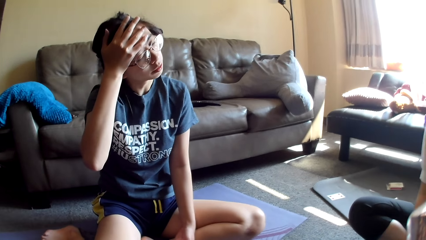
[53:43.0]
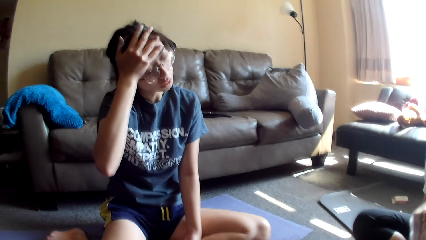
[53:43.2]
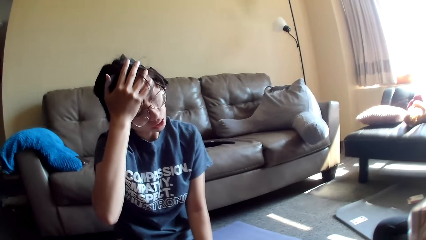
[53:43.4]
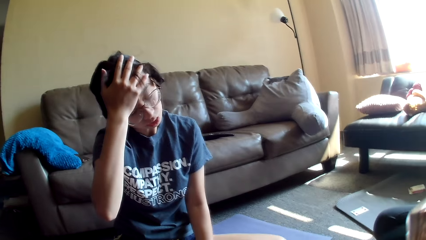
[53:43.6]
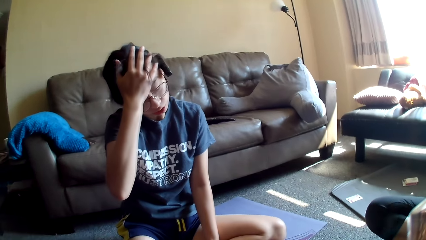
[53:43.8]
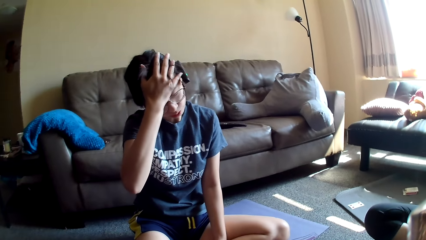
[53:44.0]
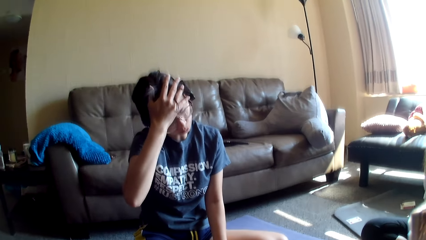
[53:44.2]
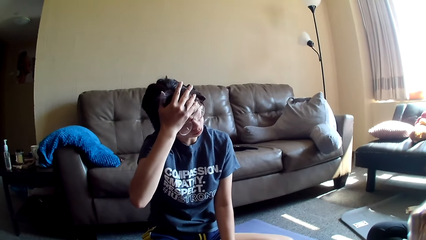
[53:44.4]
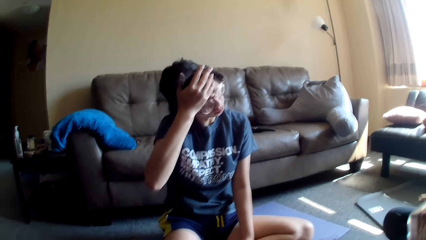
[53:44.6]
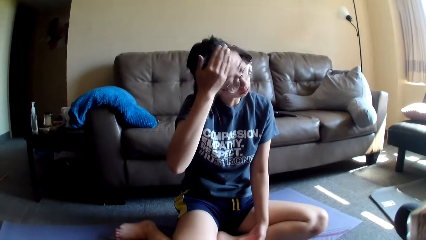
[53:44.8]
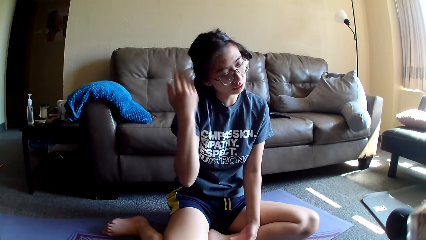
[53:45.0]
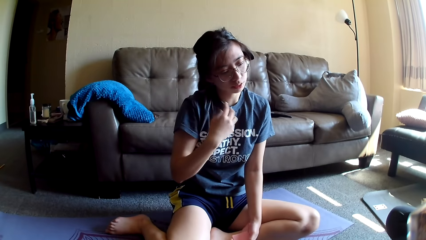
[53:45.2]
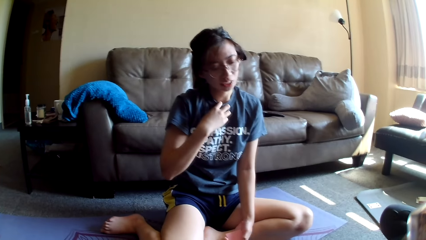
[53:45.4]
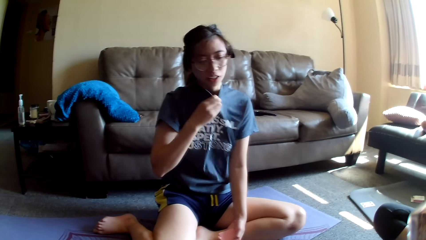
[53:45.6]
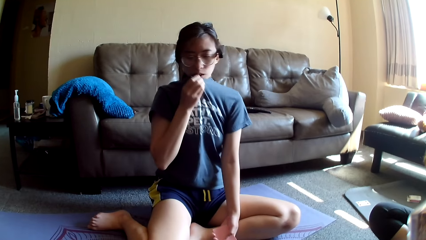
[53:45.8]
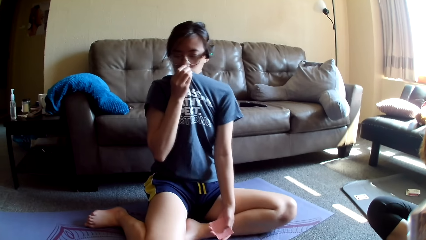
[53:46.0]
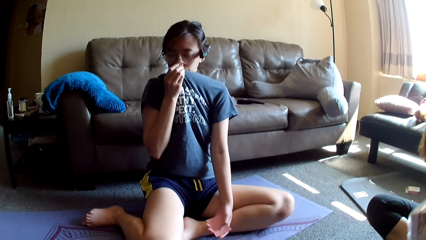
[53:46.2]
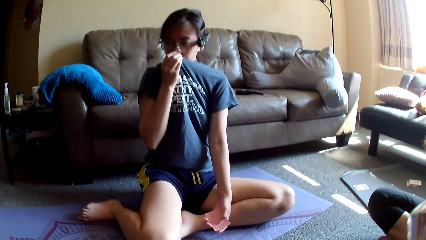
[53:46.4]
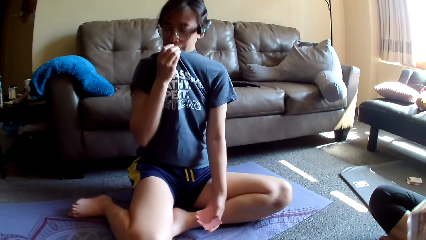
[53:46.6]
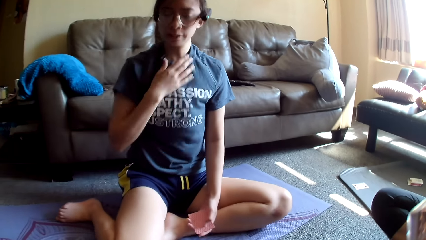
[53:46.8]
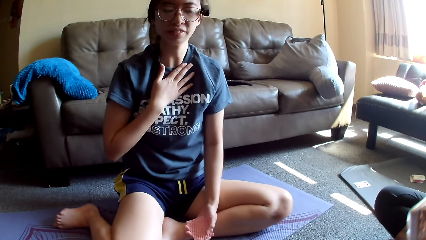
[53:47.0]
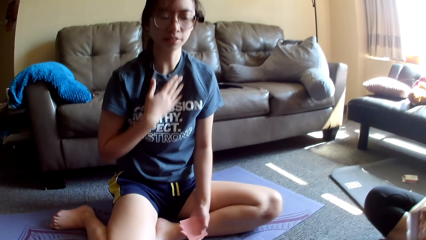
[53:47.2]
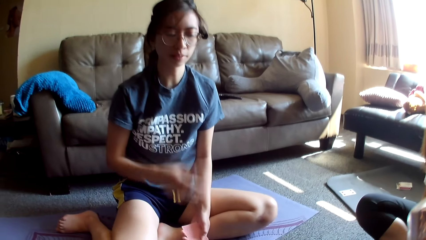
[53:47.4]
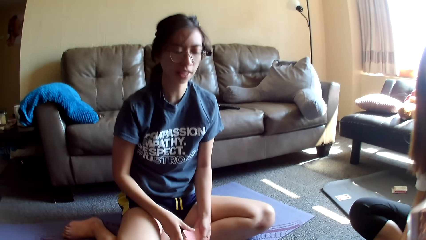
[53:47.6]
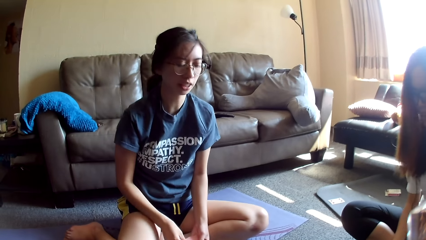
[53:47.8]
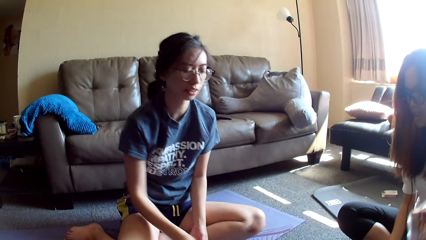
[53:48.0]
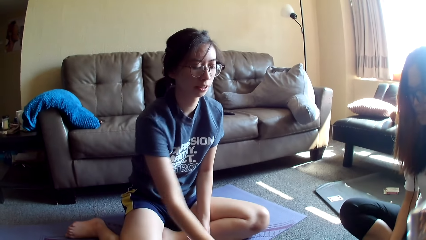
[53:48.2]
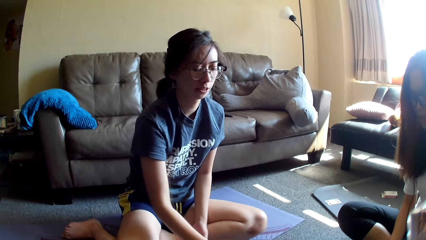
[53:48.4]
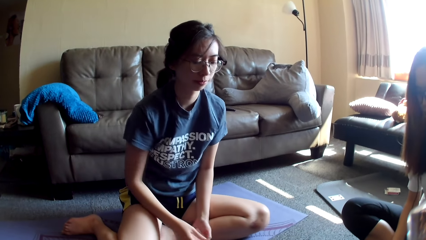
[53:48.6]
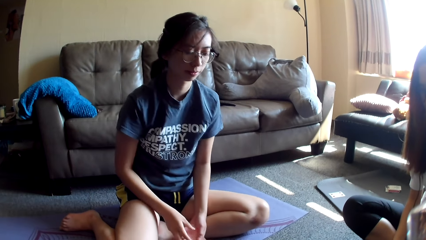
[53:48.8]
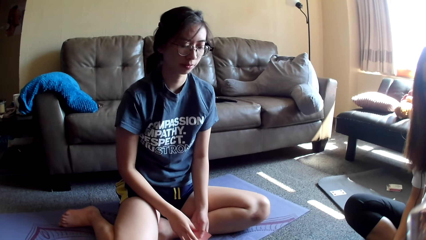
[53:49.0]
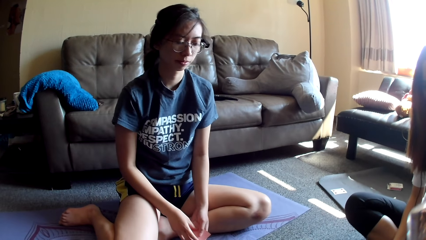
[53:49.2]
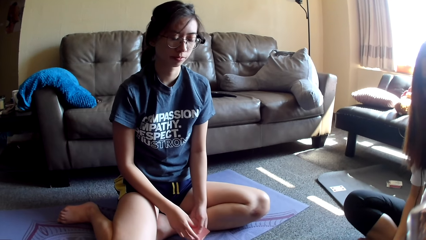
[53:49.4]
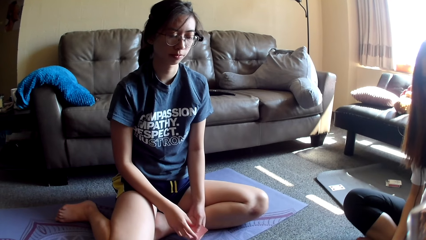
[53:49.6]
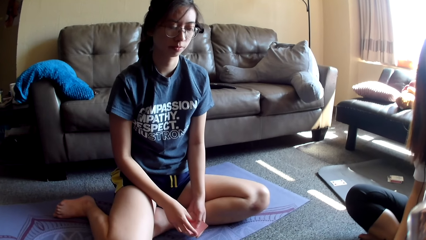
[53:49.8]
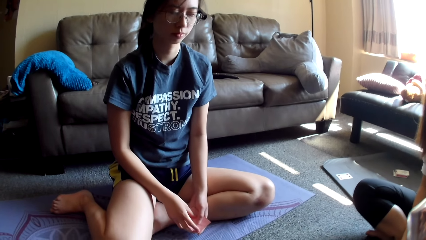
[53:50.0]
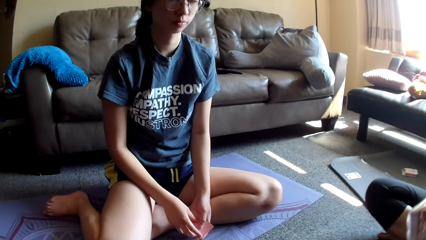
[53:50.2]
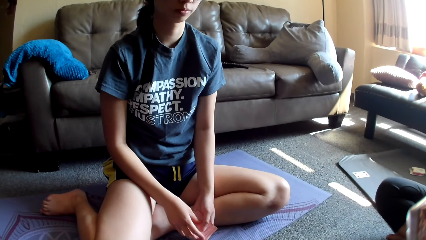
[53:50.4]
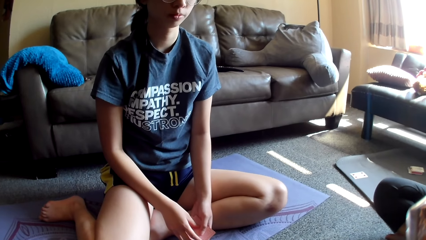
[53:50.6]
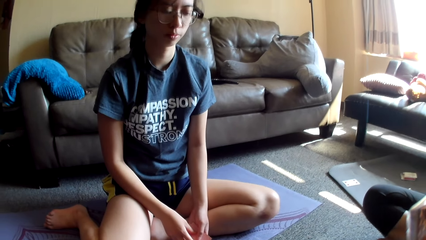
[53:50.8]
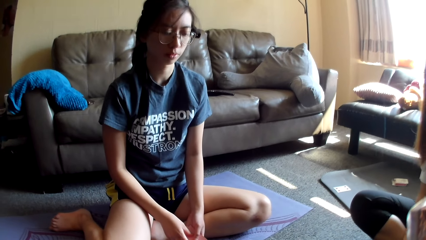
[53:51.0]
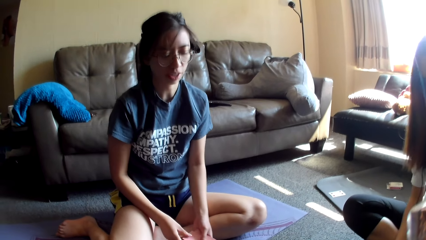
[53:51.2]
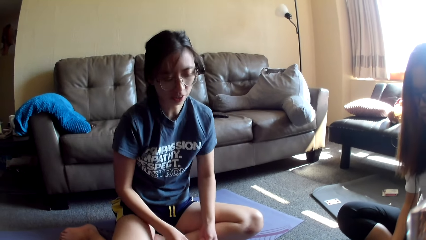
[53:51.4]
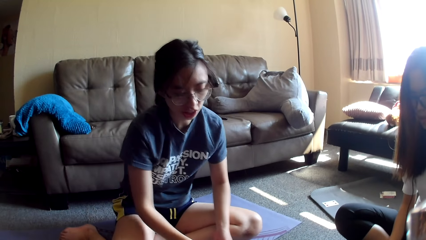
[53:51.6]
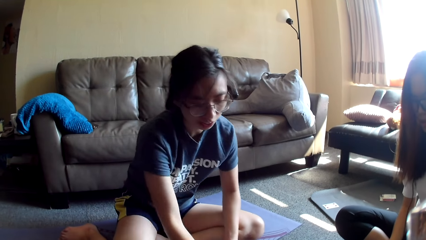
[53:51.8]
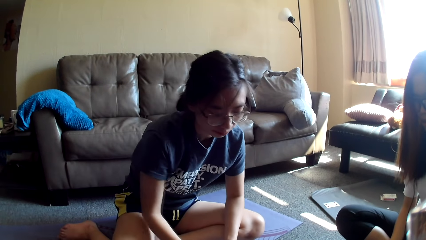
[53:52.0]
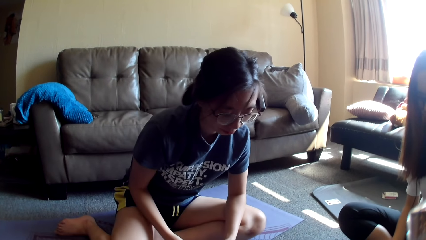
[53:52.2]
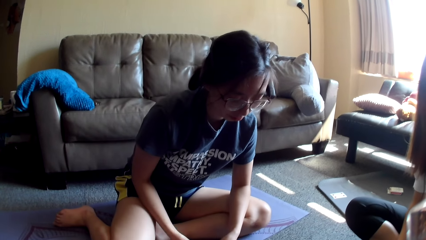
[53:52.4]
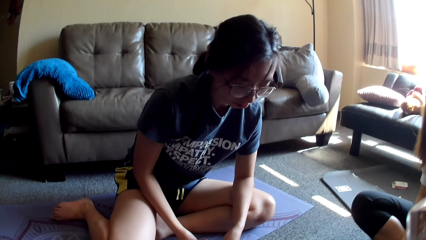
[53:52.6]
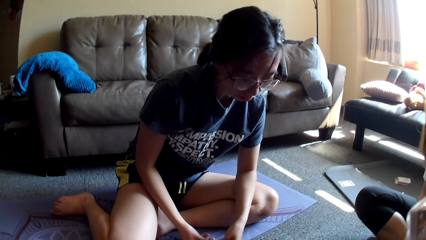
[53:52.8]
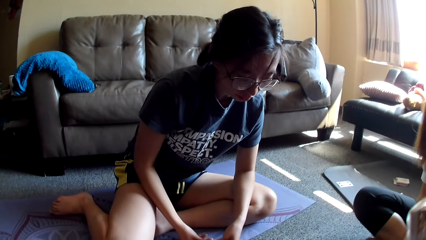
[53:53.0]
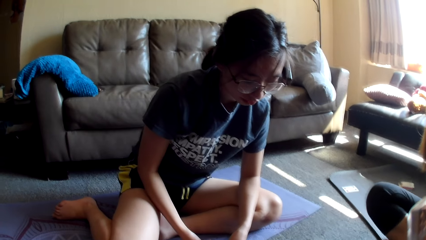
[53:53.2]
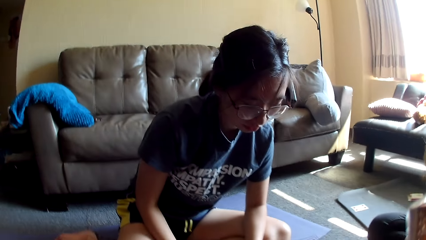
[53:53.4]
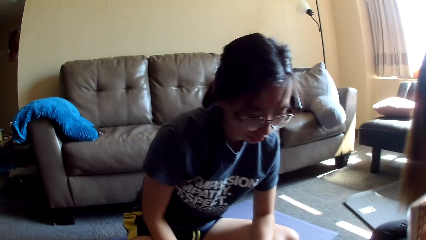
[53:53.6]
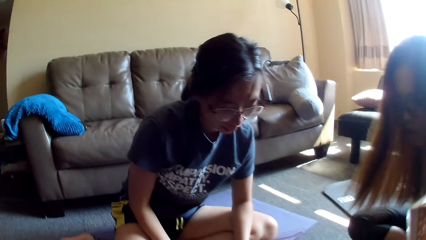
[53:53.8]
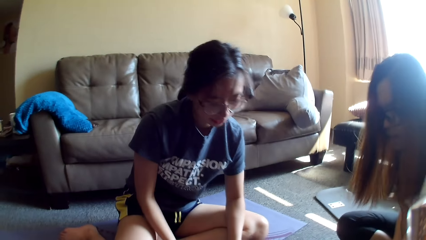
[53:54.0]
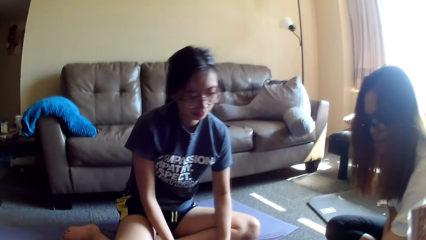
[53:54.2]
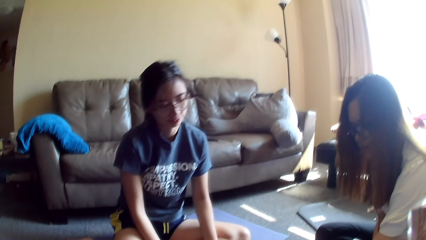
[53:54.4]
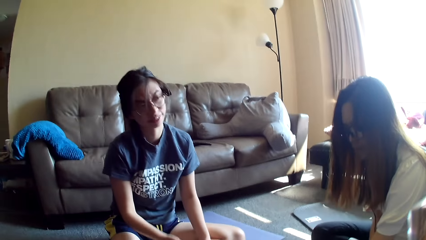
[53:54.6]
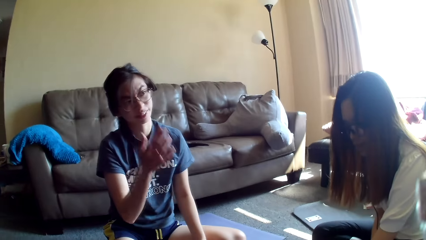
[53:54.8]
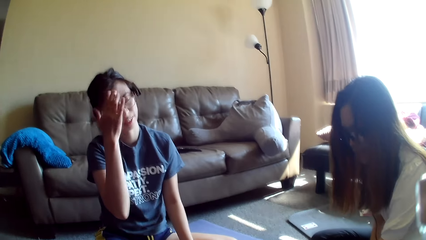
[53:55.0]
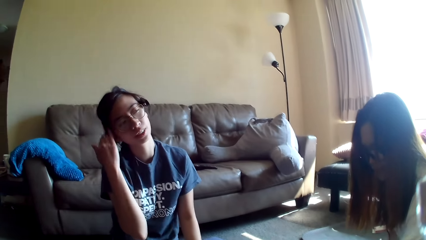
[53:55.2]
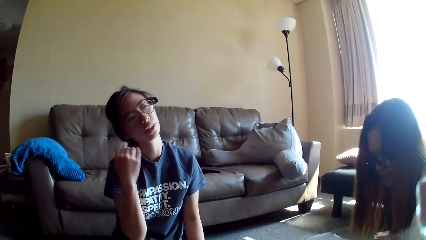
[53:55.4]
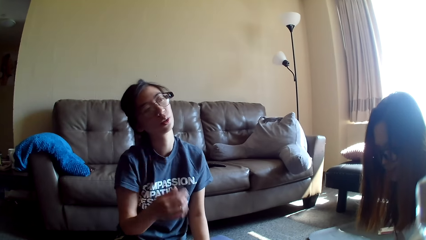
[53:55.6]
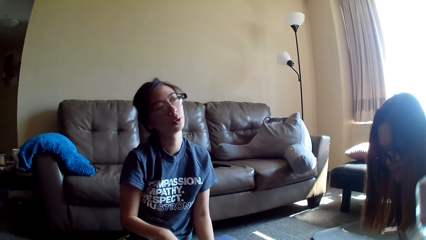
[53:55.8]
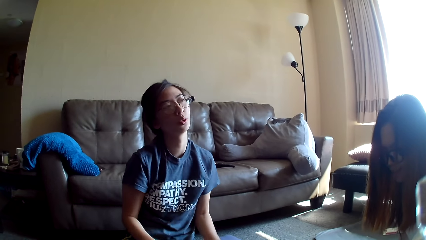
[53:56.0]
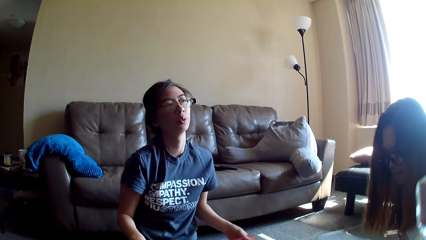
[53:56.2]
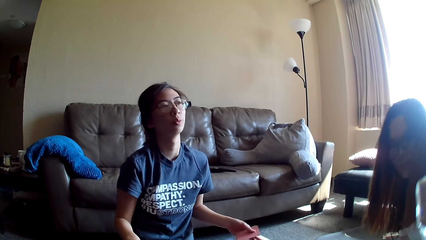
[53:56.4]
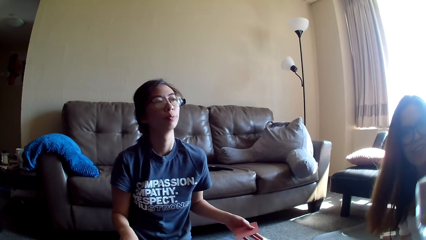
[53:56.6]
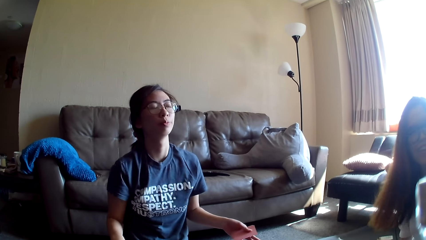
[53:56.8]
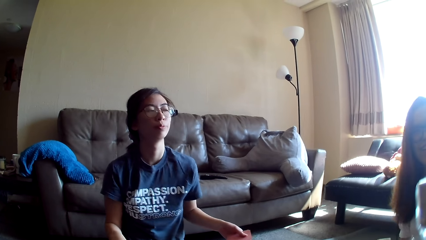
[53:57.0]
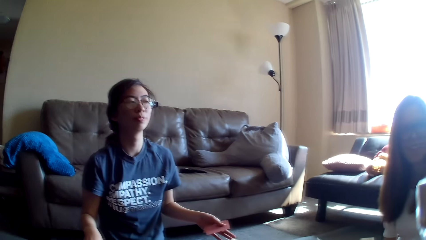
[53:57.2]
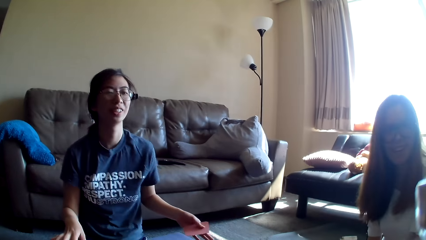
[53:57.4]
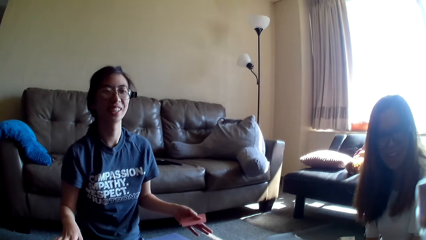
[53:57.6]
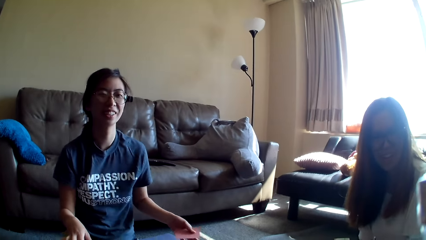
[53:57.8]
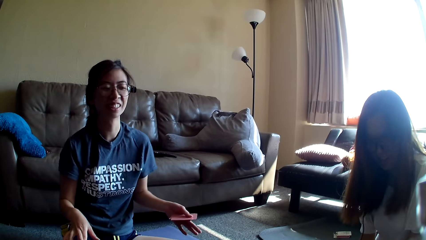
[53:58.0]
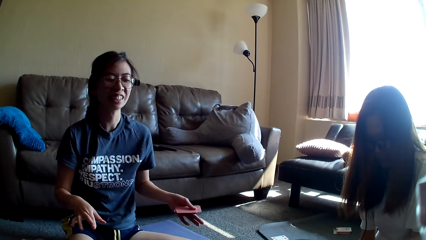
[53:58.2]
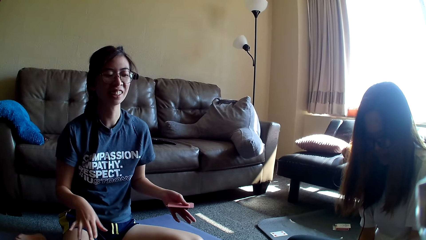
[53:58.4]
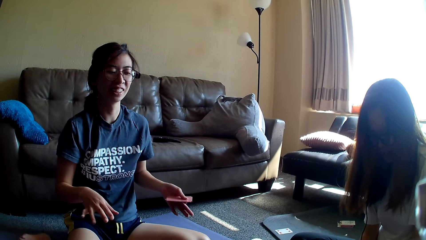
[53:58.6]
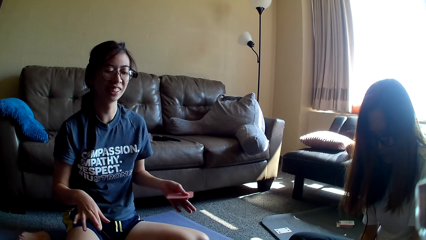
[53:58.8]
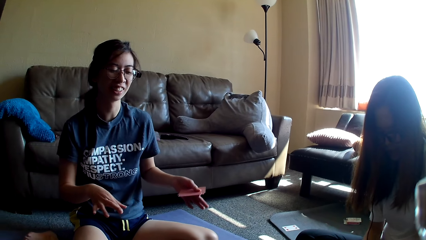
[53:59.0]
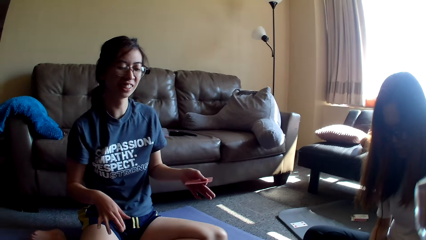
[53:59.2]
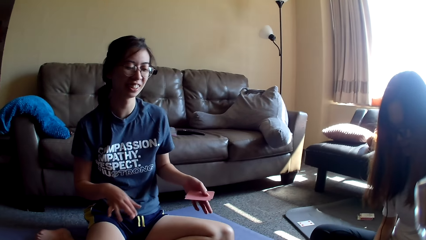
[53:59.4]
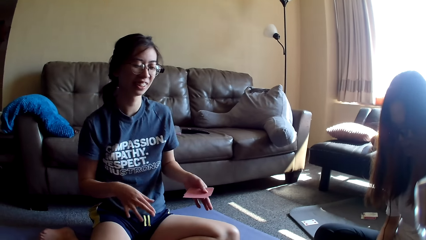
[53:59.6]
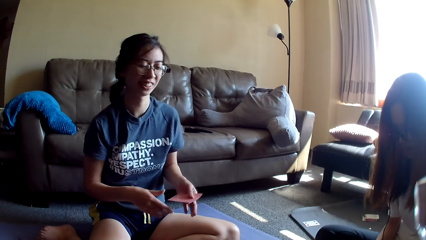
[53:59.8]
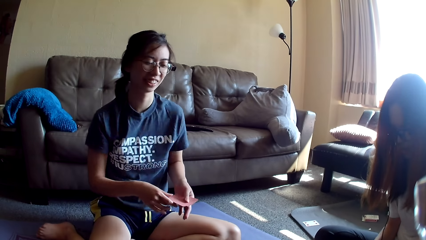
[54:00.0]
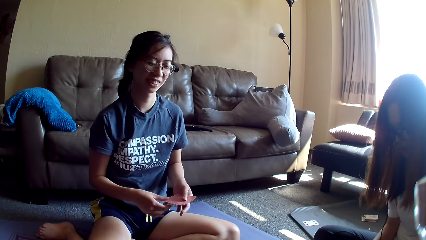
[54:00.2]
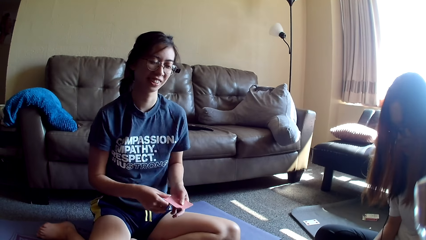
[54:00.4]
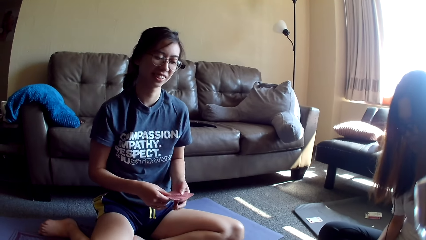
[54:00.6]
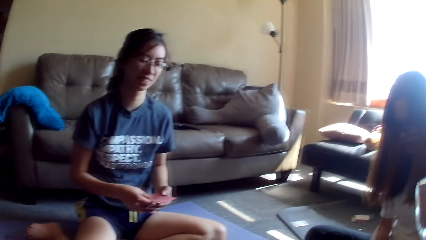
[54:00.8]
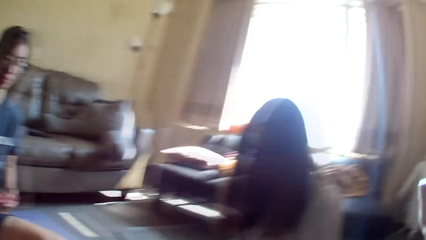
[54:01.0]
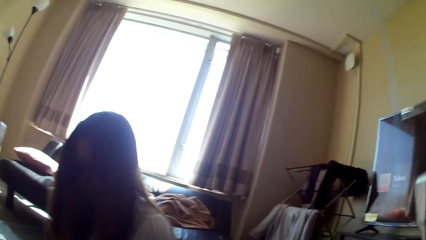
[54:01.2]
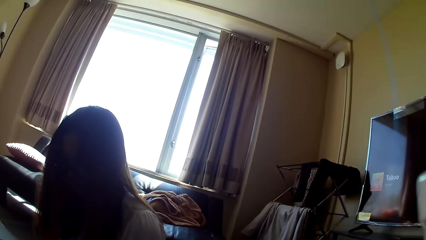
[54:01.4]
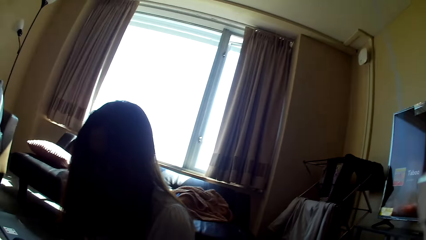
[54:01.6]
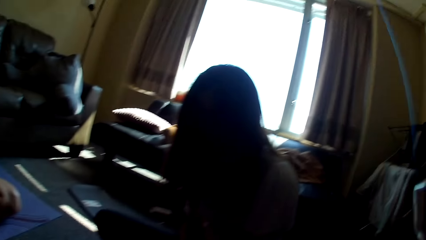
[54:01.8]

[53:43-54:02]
The lady wipes the face. The lady holds her top. The lady covers her mouth with the t-shirt. The lady holds the cards and moves a hand. The lady holds the cards again. The lady drops the card game. Another lady moves a hand. The first lady touches her hair. The first lady dances. The first lady shakes the shoulders. The first lady holds the cards.
